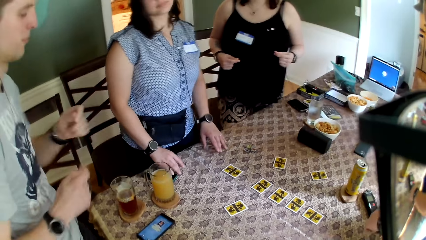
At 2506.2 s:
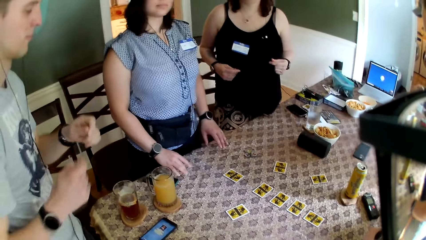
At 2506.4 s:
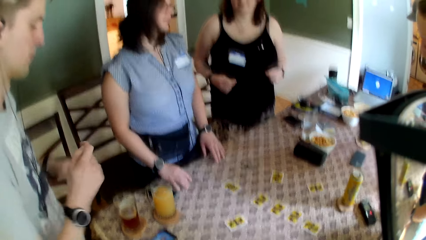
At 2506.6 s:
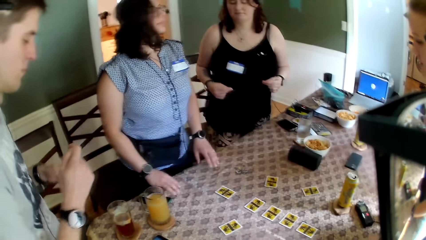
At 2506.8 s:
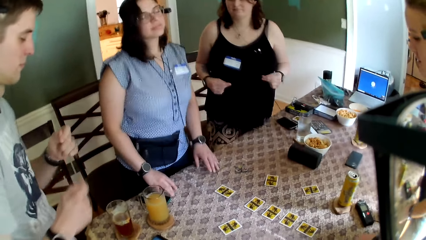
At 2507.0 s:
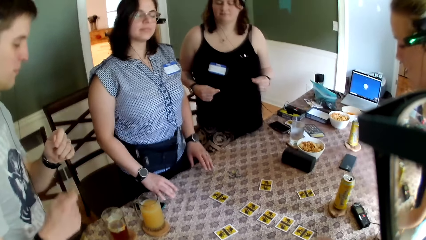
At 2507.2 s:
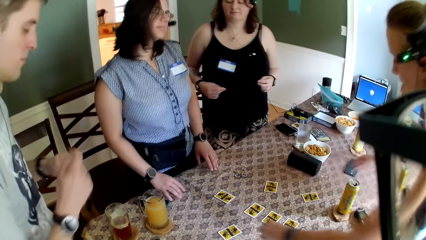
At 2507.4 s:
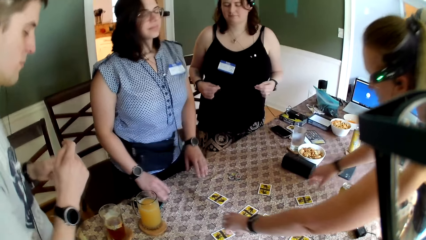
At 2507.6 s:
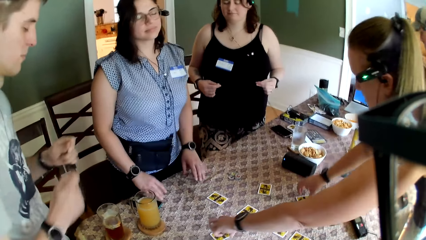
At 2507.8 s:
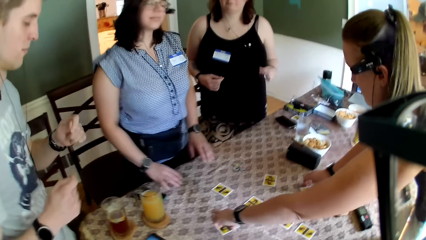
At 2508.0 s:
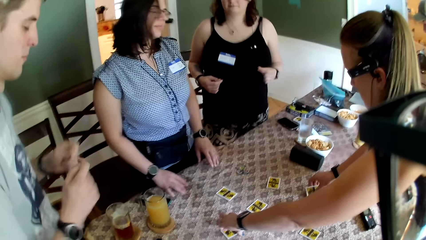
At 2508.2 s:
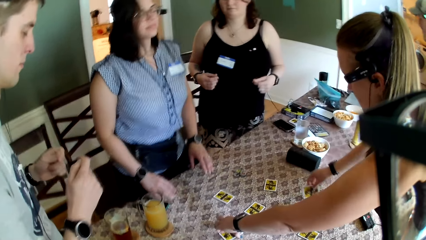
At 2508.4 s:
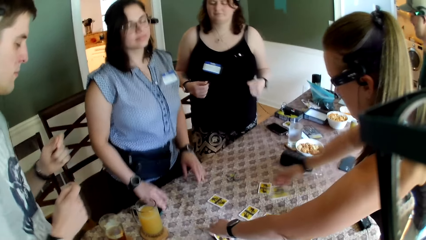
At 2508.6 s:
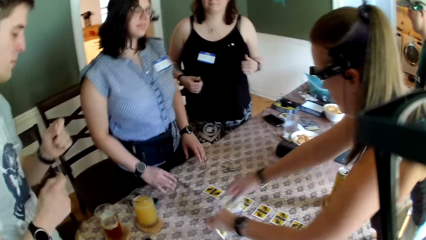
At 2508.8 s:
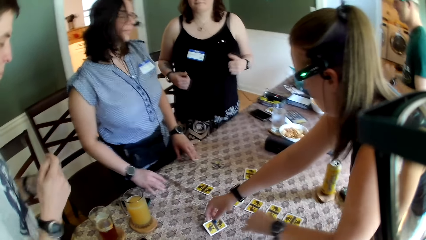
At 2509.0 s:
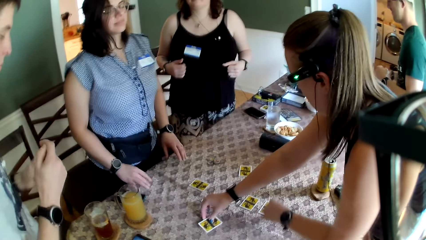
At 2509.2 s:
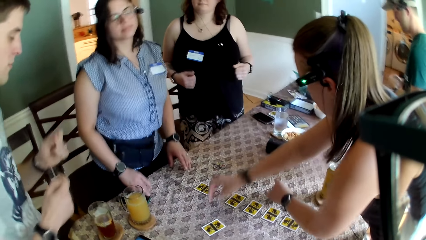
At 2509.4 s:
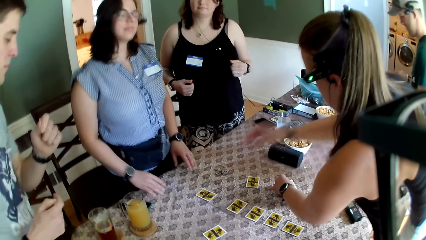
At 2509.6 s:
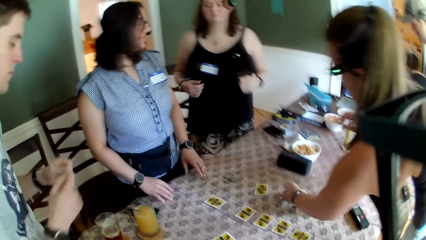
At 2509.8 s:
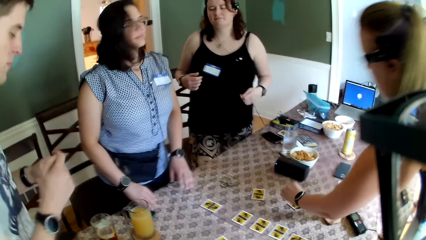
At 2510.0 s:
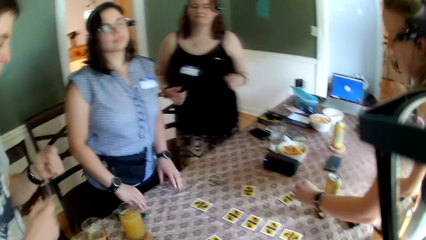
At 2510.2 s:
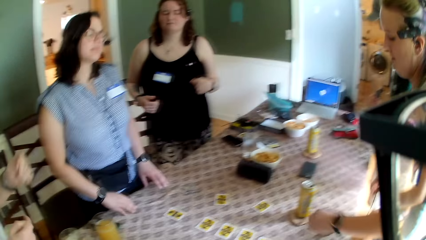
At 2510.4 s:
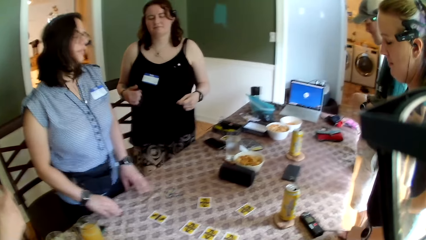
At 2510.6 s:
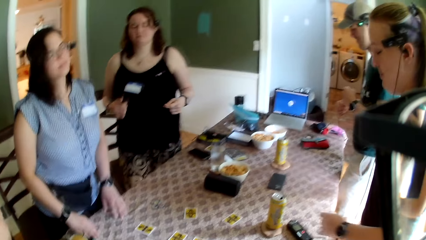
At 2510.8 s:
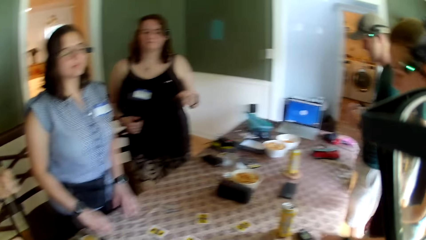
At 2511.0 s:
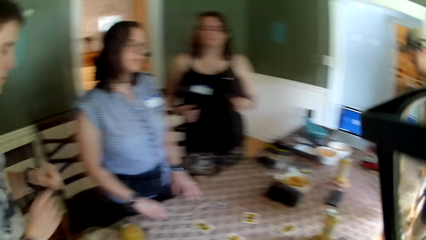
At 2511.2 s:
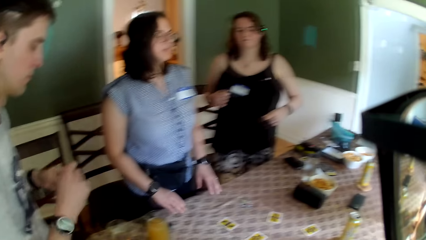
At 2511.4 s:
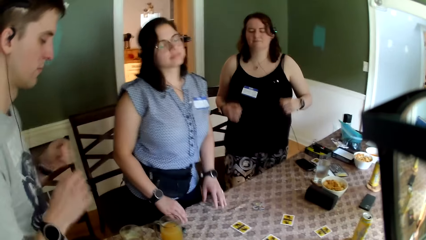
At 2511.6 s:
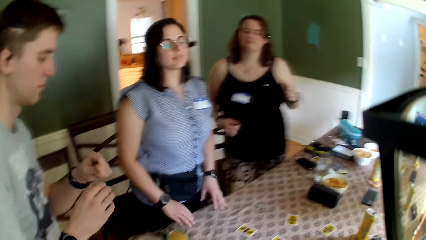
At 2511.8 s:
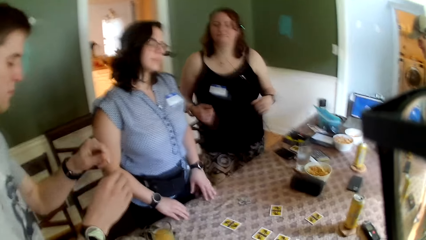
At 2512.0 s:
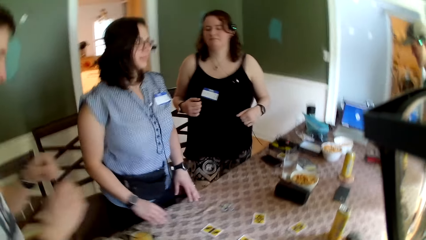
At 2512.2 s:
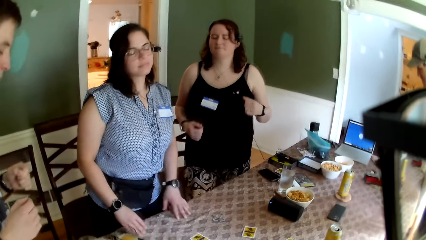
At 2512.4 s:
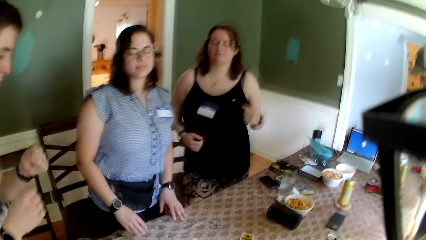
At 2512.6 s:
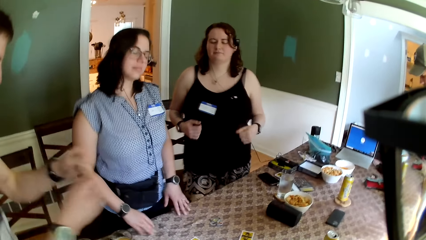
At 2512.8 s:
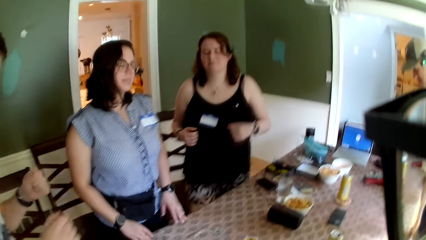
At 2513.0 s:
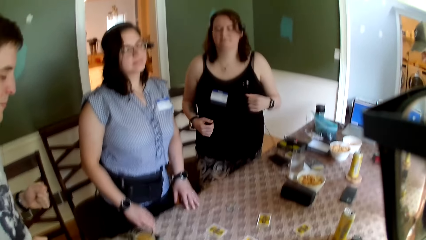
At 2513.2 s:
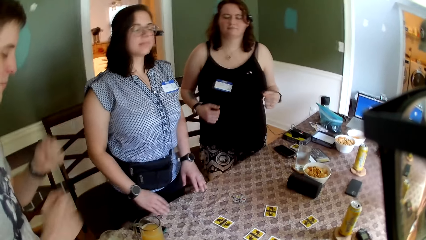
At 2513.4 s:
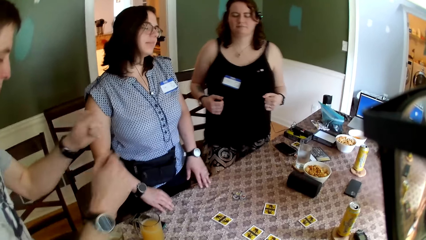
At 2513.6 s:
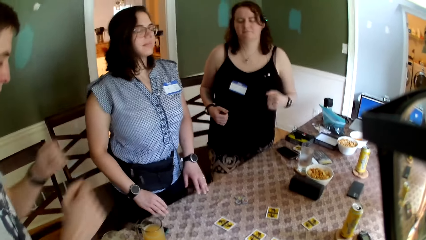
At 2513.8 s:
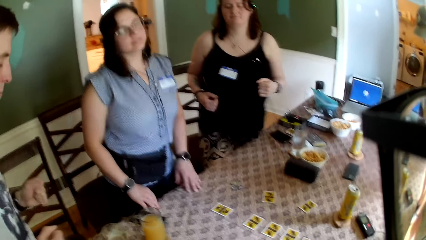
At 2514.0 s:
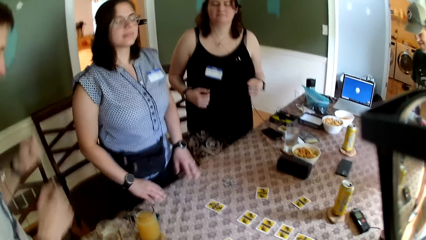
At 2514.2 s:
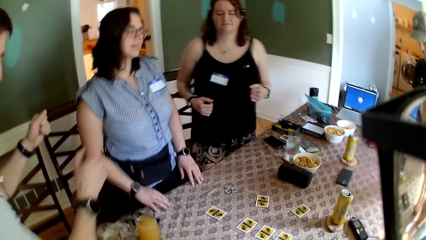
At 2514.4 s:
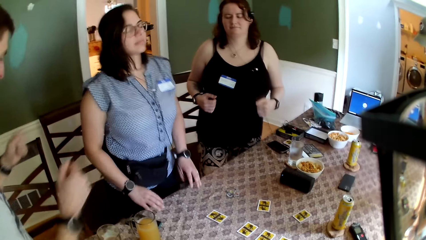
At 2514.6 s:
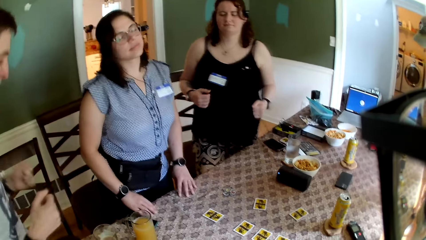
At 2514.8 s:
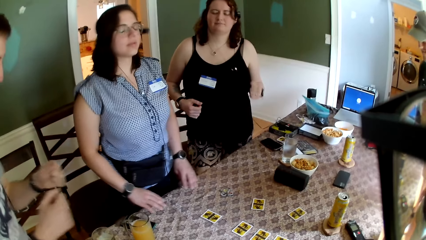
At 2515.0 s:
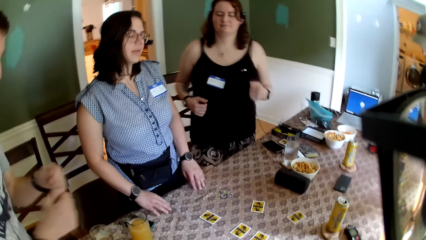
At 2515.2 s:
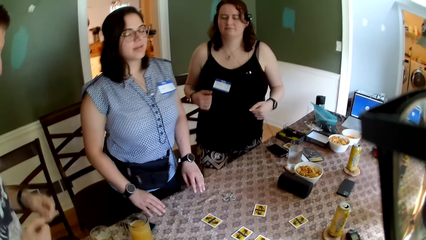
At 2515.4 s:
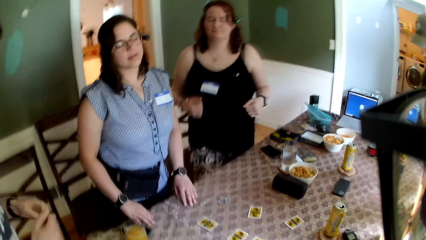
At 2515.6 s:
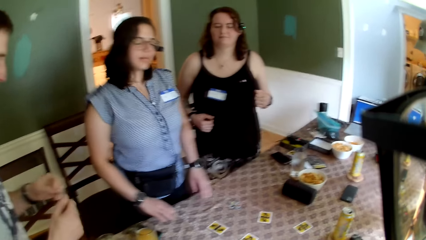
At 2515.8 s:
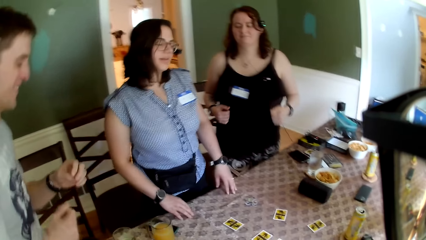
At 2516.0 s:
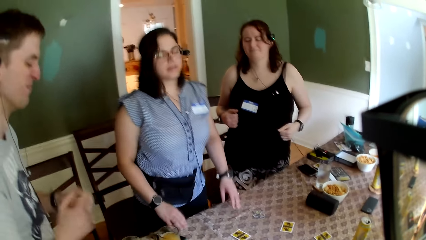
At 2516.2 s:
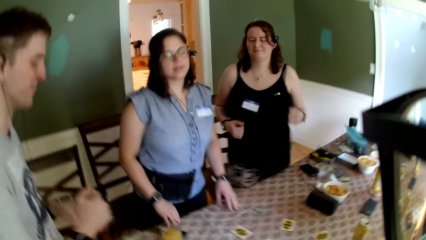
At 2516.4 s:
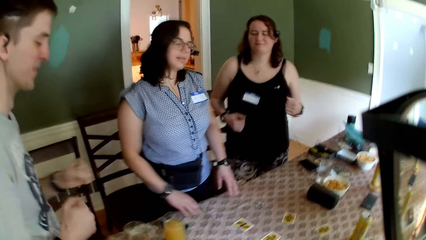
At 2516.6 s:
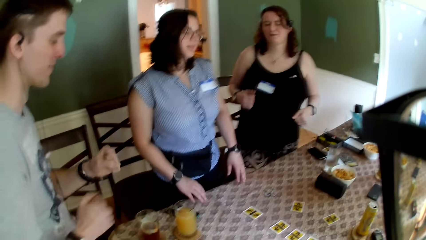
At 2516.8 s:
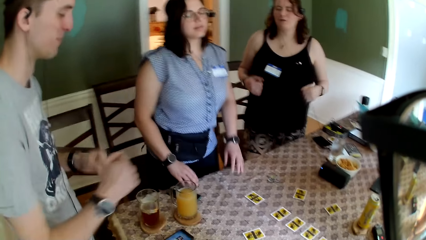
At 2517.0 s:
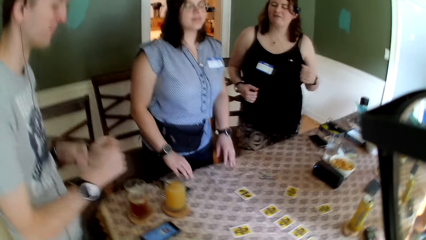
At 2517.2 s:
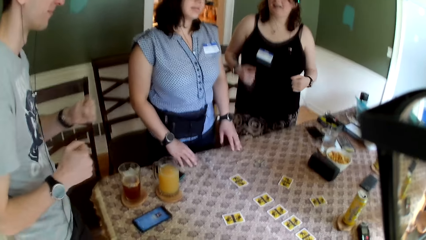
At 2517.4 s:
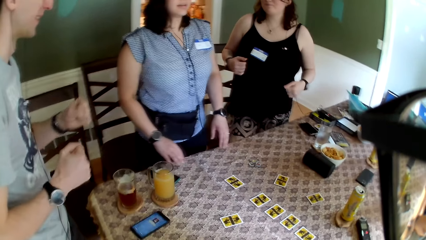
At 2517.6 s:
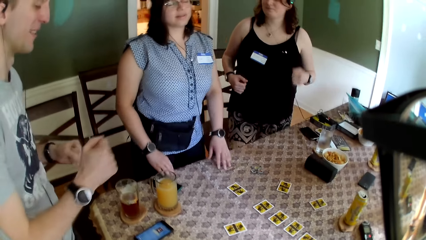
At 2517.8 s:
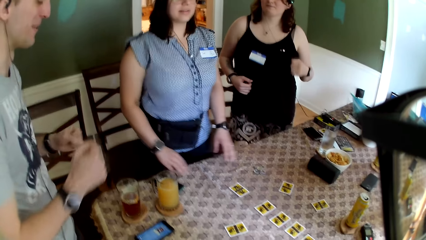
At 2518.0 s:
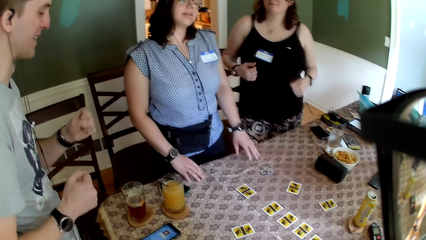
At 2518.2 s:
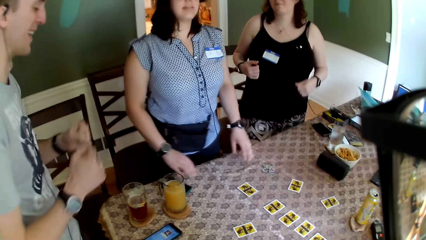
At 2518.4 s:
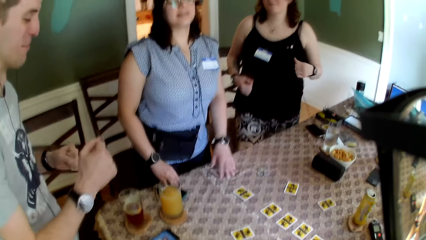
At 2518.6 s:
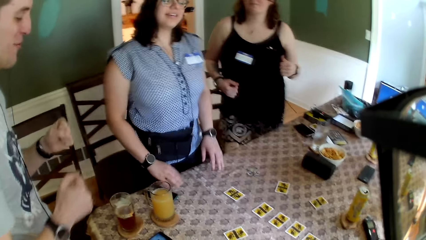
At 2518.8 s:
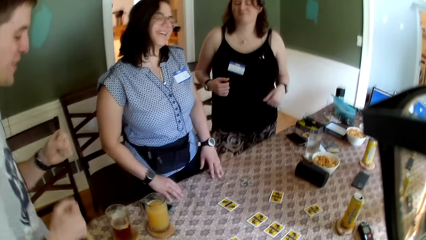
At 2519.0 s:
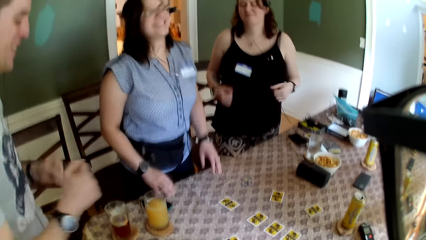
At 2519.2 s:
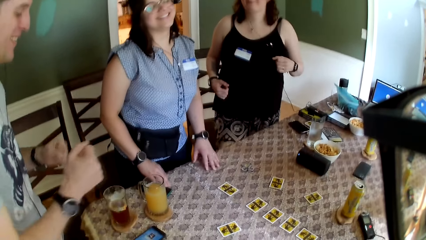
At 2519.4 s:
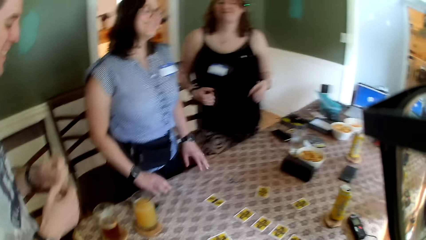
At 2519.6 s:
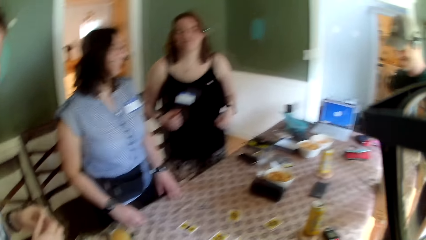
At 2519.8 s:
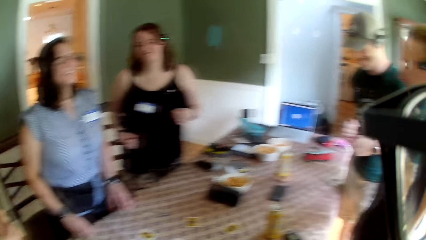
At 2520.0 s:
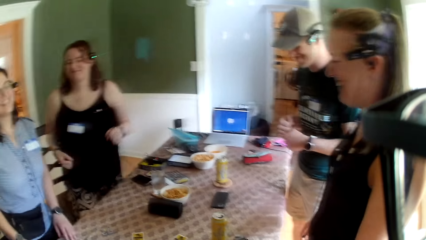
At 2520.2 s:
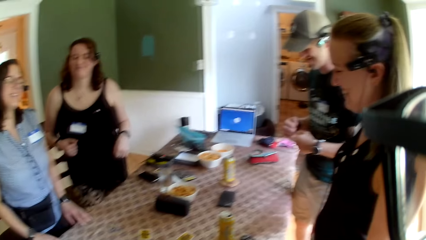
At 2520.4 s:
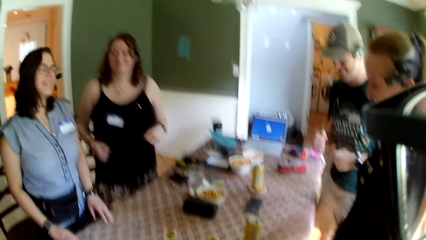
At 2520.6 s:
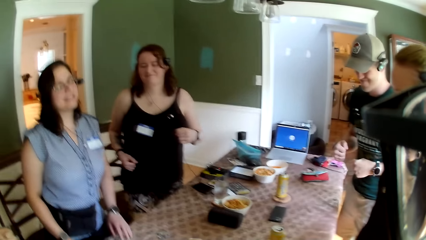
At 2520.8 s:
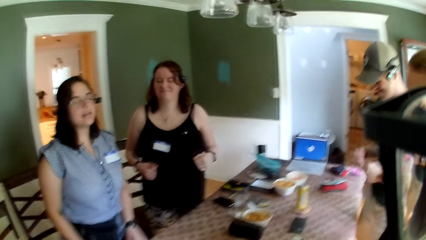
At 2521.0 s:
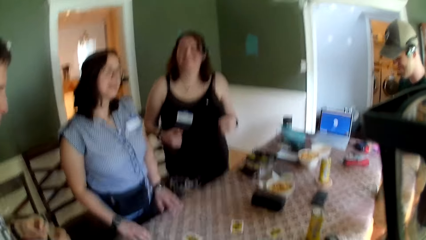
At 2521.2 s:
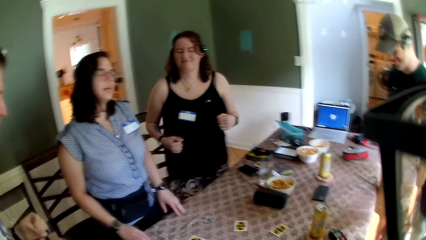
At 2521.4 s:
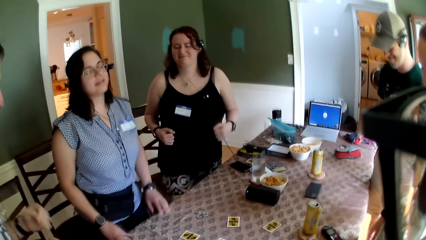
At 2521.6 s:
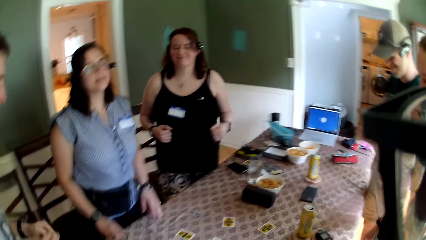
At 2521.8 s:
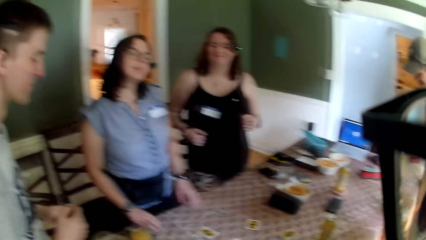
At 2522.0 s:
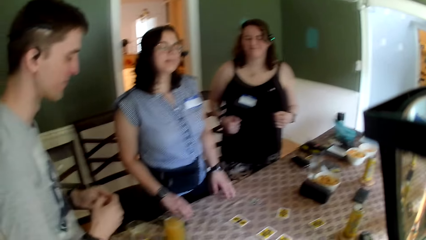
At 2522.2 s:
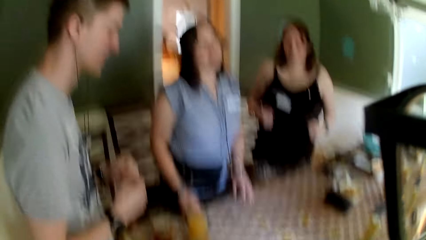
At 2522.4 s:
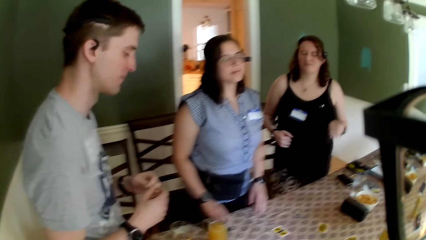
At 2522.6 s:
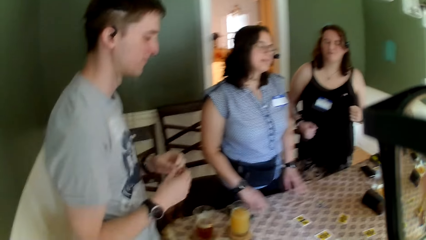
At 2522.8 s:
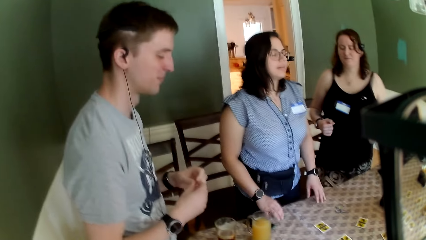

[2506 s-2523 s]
A woman touches a card with her left hand on the table. She touches a card with her right hand on the table. Another woman changes the cards on the table with her hands. The first woman picks up the card on the table with her right hand. She picks up the card on the table with her left hand. She drops the card on the table with her right hand. She drops the card on the table with her left hand. Three women dance on the floor. Two men dance on the floor. The camera wearer stands on the floor. A third woman interacts with the camera wearer and the group of people.
